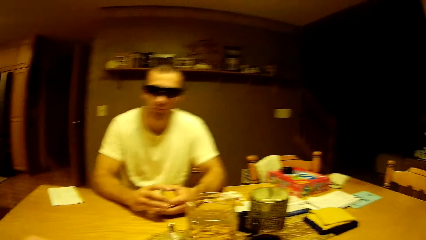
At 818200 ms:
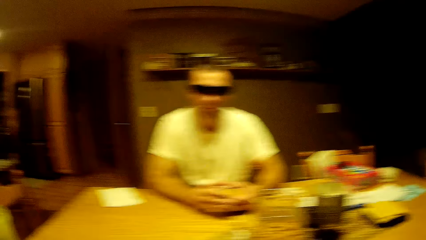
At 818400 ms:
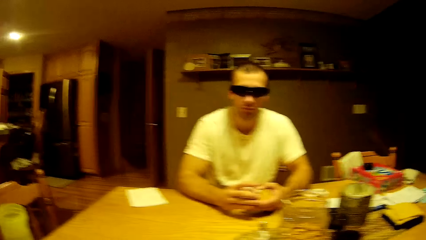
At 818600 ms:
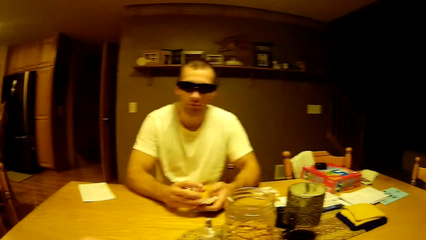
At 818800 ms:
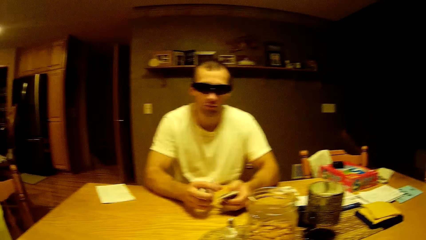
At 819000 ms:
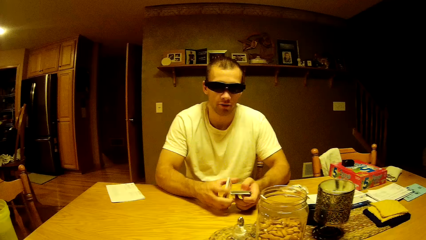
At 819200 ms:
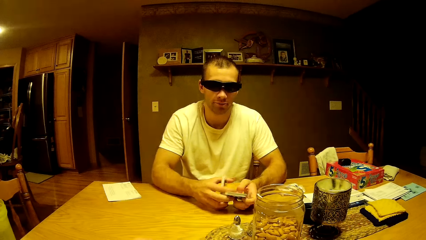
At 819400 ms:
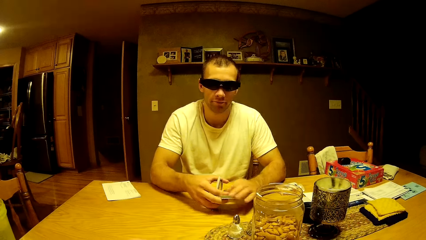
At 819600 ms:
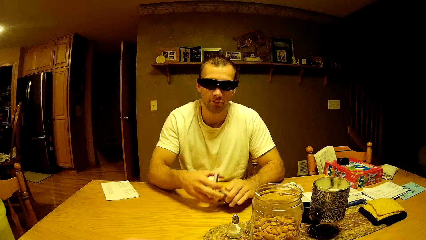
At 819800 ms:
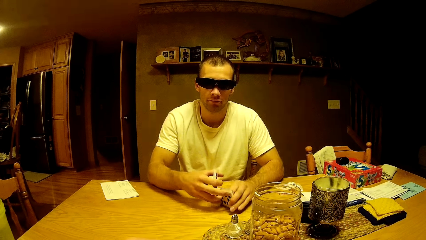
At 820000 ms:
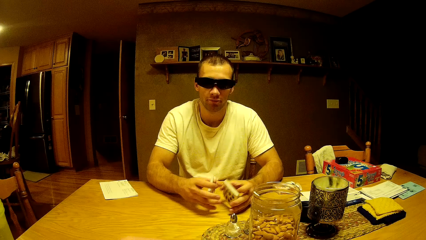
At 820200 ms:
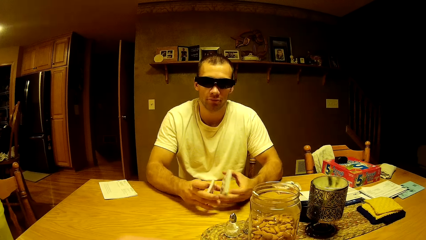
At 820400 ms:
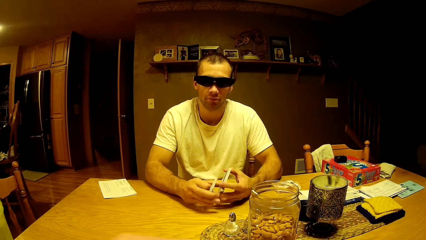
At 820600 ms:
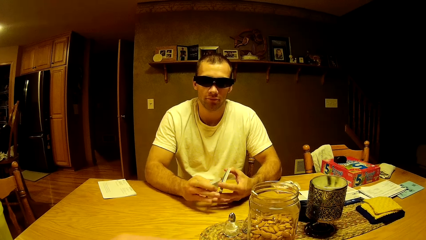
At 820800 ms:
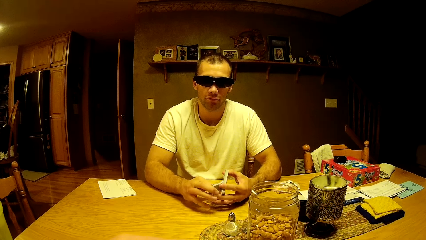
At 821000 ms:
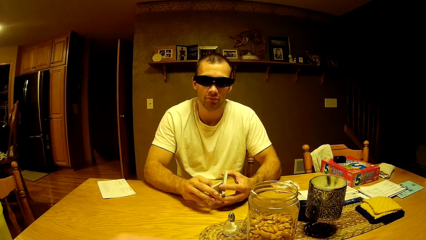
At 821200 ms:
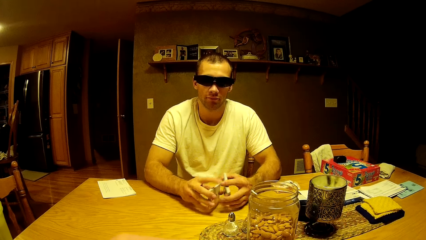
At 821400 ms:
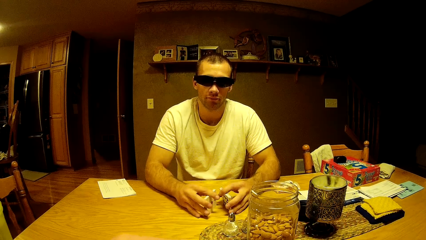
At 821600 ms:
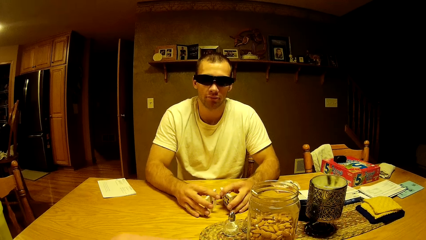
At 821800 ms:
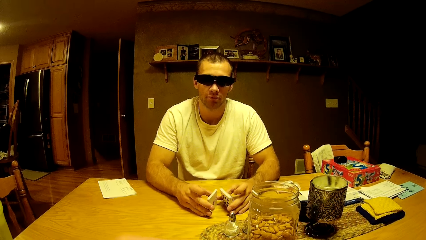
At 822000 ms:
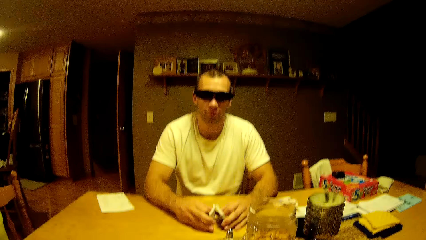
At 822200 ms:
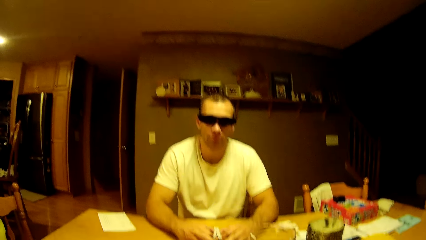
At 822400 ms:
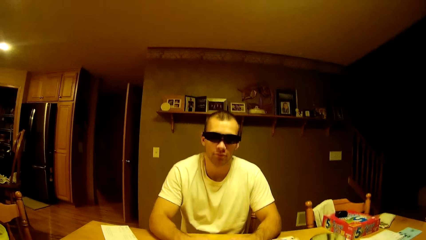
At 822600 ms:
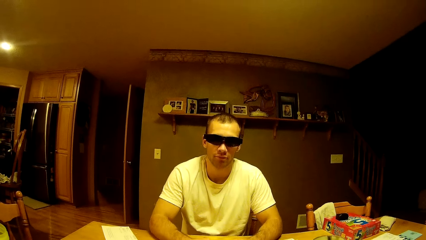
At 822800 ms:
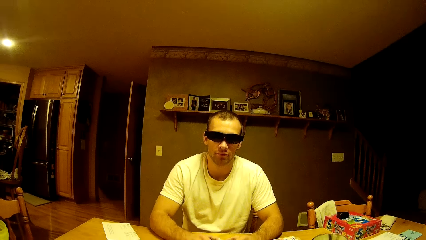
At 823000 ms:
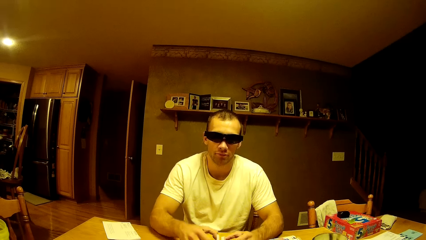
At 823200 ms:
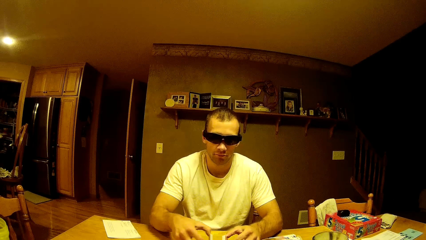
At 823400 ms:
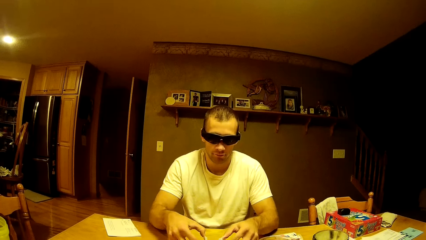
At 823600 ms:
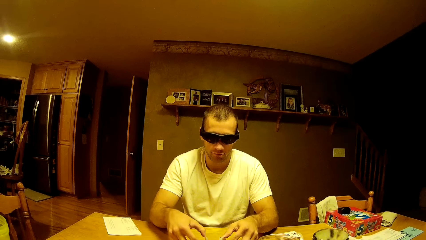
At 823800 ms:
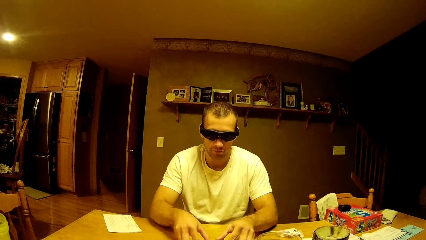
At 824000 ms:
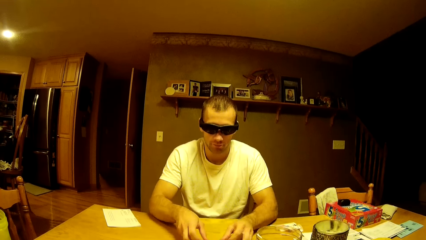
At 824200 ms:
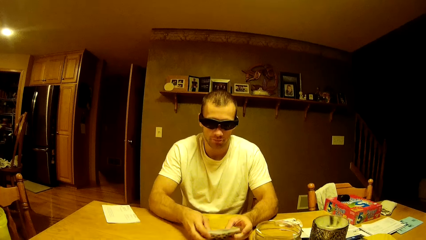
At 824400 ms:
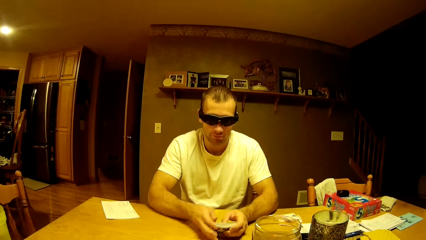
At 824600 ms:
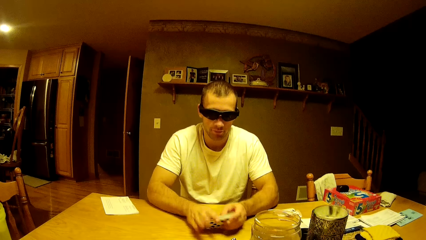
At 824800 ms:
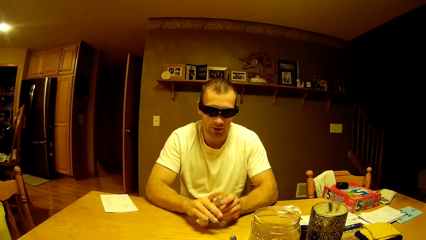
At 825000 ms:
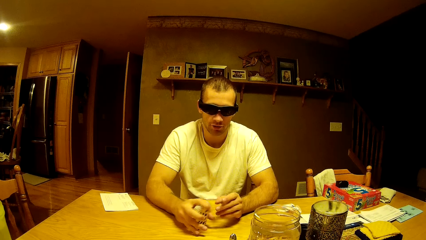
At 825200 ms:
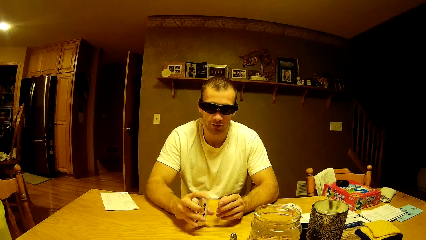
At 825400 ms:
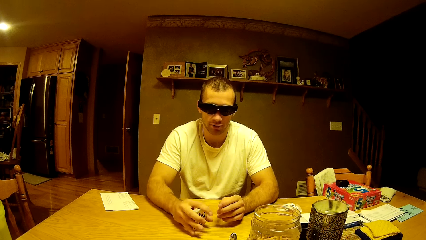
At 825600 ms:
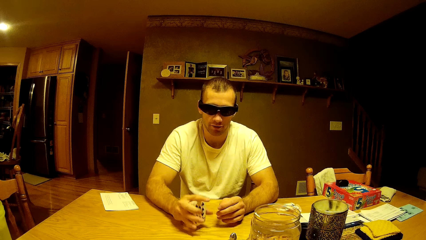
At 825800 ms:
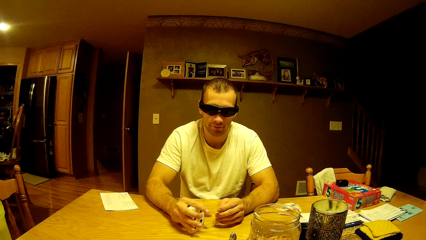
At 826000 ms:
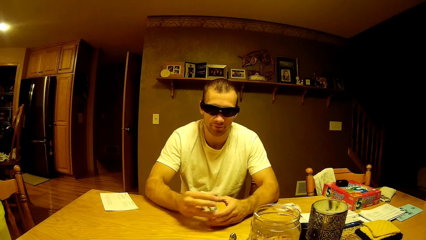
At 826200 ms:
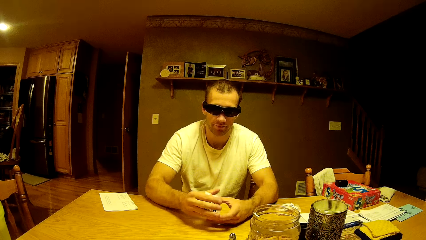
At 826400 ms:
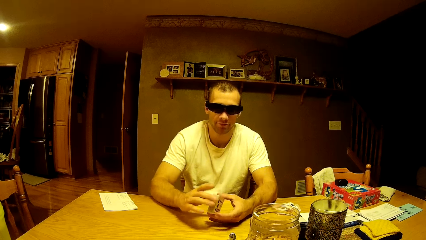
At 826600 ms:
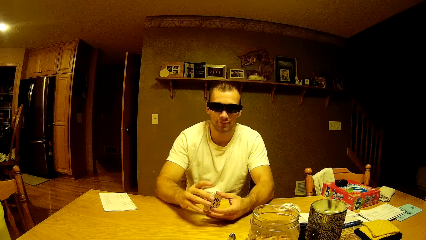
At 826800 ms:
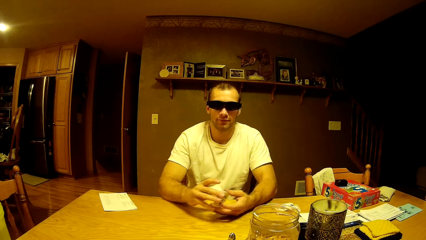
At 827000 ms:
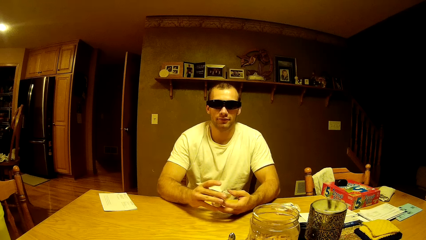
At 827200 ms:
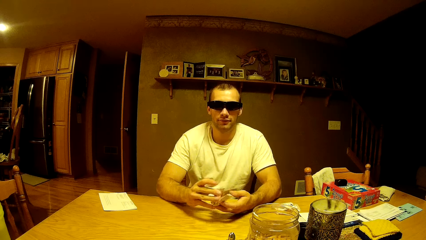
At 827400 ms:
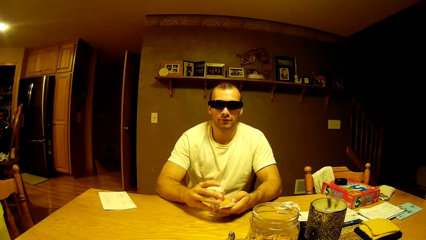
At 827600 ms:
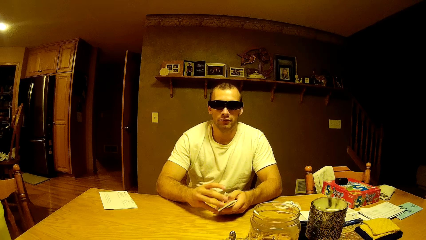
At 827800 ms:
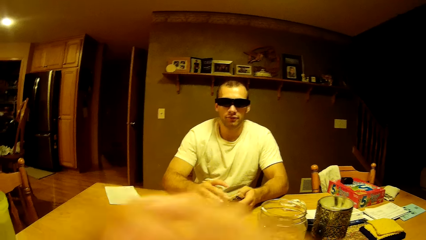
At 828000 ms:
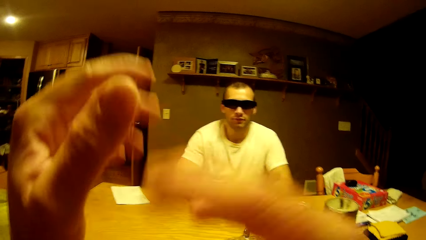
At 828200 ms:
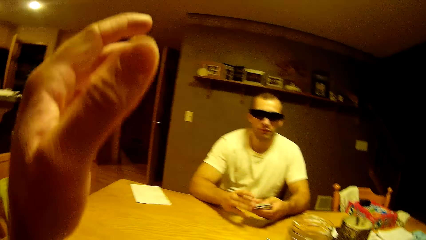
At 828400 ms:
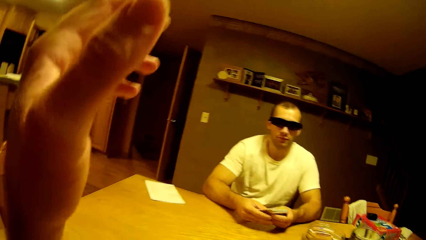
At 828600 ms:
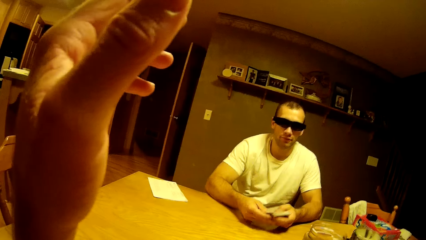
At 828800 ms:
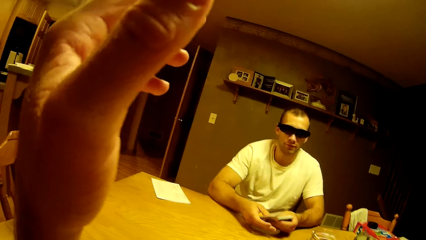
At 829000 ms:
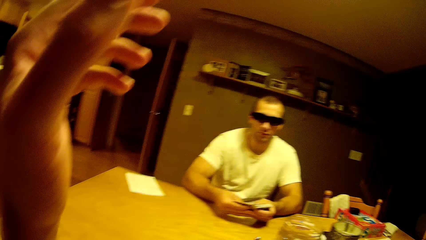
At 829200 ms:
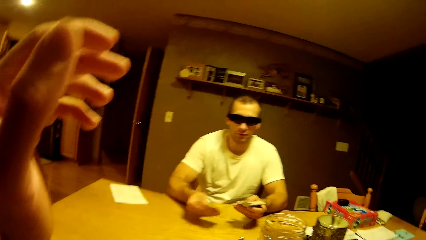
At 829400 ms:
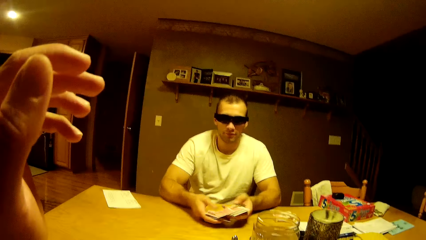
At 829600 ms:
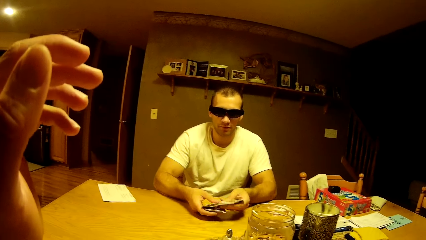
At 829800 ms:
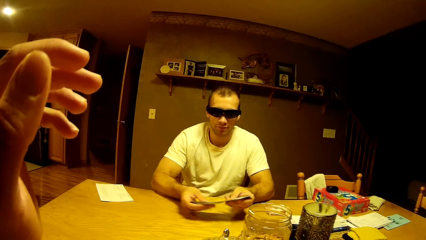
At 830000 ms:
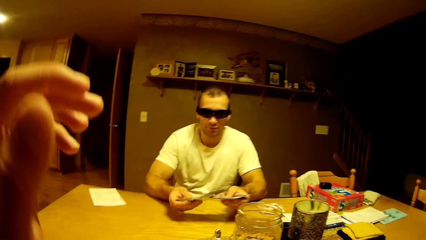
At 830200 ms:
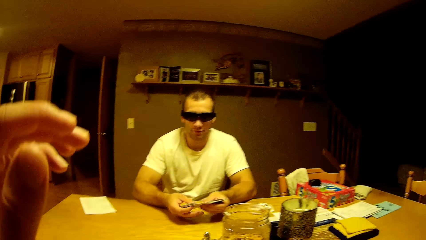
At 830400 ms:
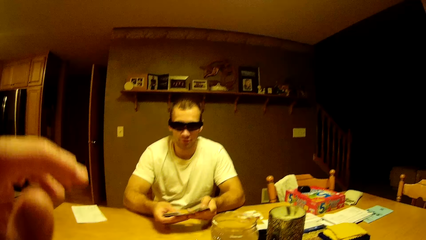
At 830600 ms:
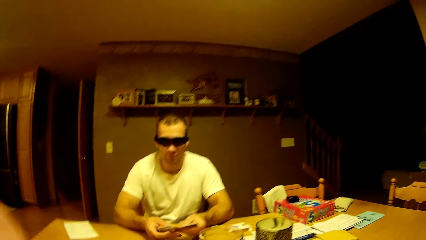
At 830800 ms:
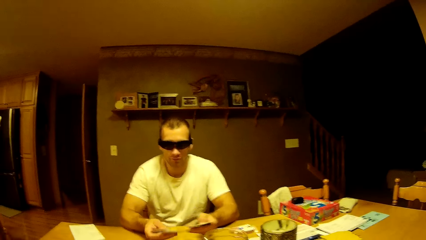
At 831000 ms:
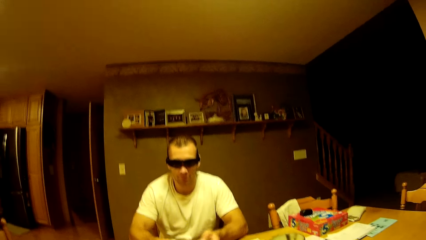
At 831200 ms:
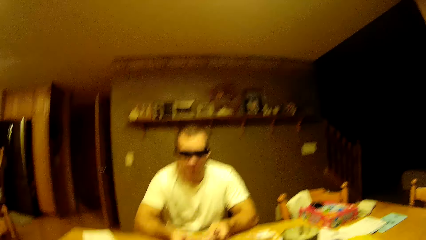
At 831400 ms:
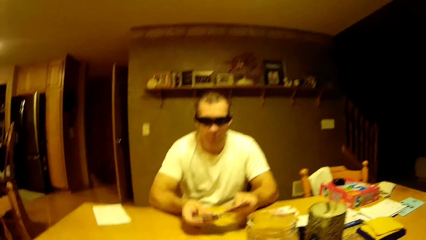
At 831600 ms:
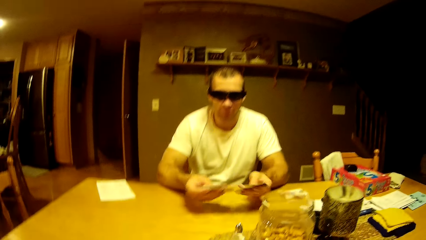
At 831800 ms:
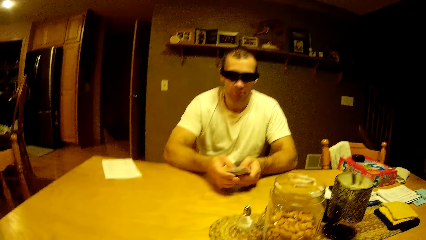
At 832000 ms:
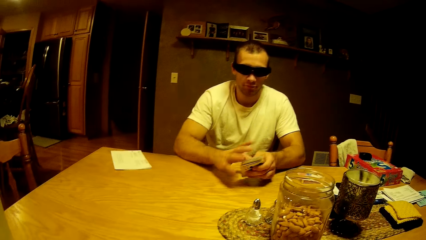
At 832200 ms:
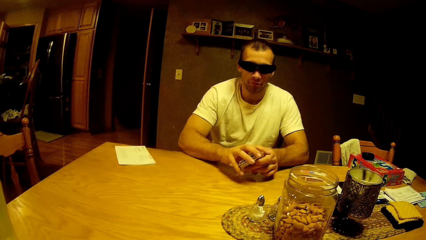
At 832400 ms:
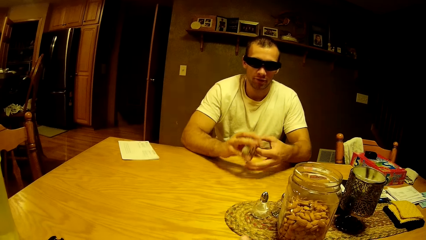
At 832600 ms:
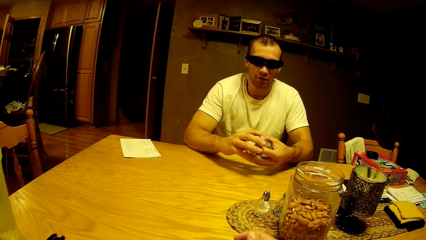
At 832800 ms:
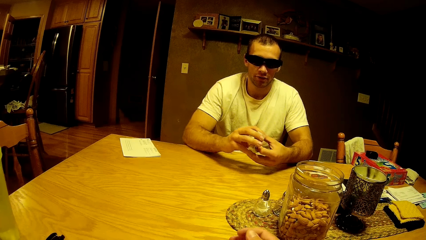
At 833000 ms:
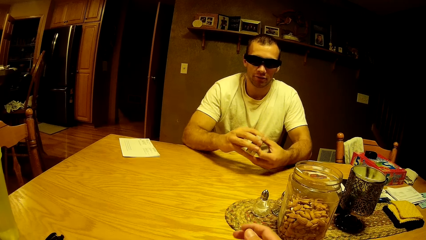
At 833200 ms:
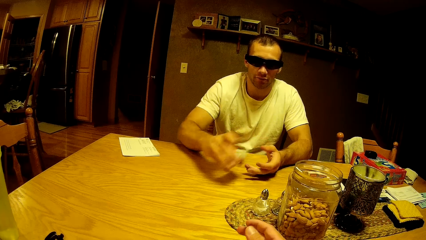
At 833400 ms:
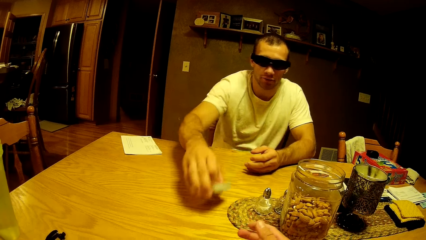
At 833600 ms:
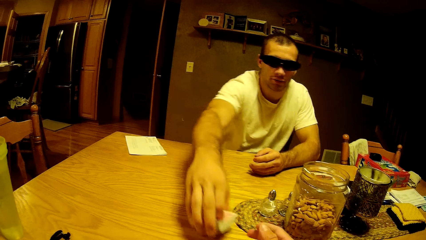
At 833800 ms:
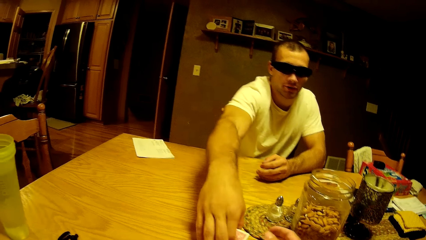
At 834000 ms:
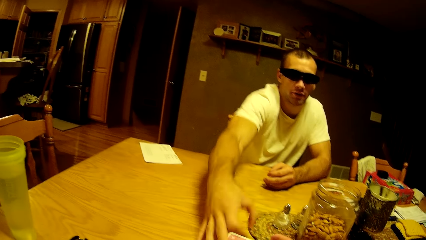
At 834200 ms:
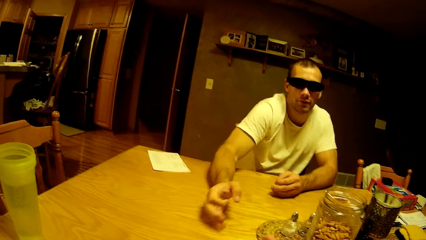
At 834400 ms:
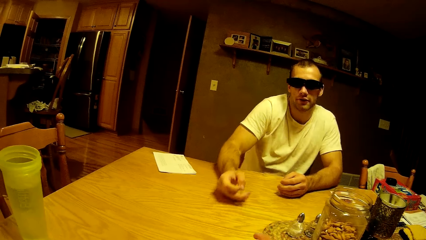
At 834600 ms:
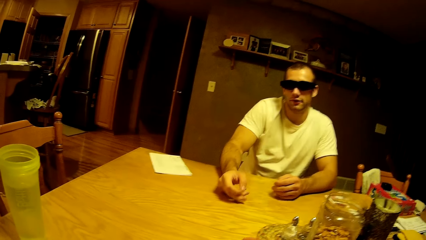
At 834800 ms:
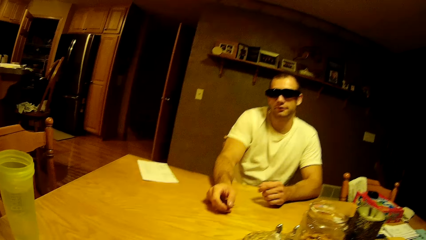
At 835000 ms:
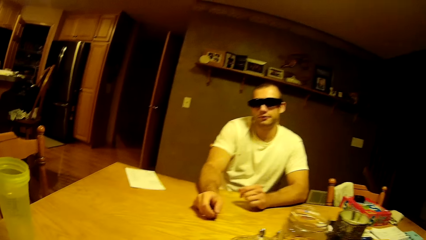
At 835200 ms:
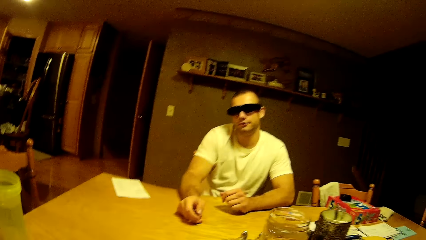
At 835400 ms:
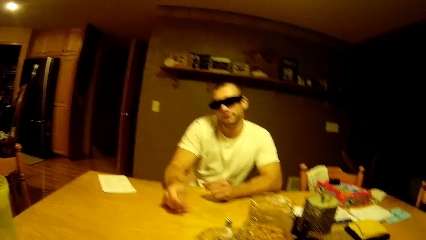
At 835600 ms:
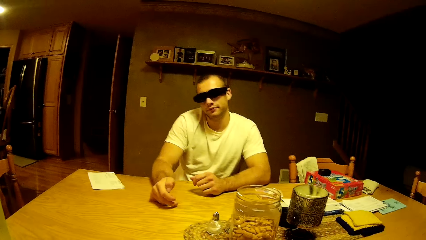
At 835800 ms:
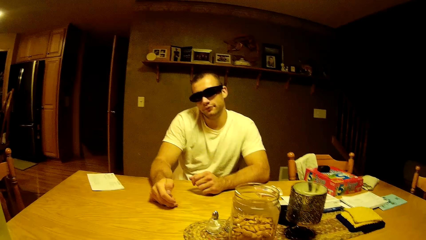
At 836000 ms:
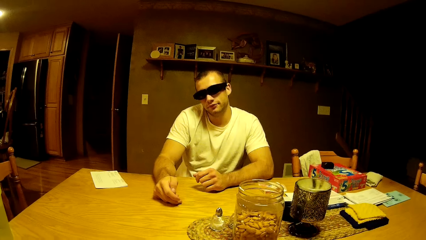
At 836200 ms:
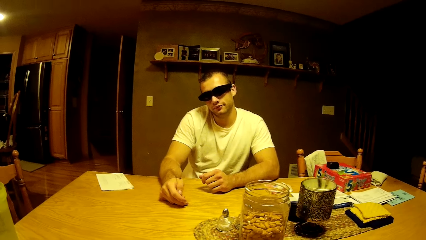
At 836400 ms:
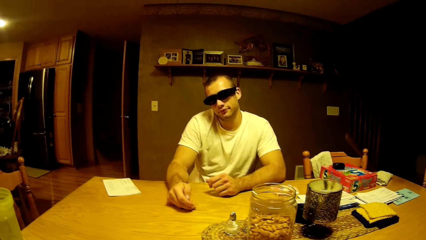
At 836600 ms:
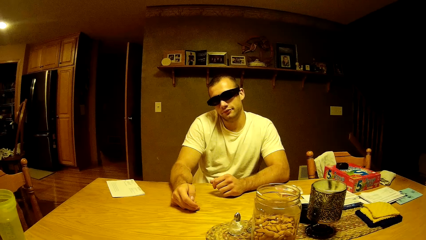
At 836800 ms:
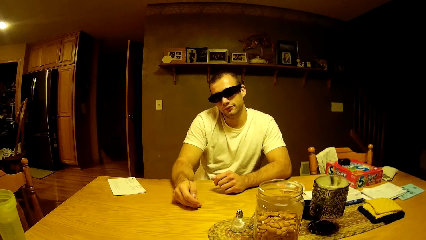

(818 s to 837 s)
A man interacts with the camera wearer. The man shuffles the cards. The camera wearer talks to the man. He stares at his hand and lifts up his hand. The man shuffles the play cards. The man places the cards on the table. The camera wearer stares at the man.
